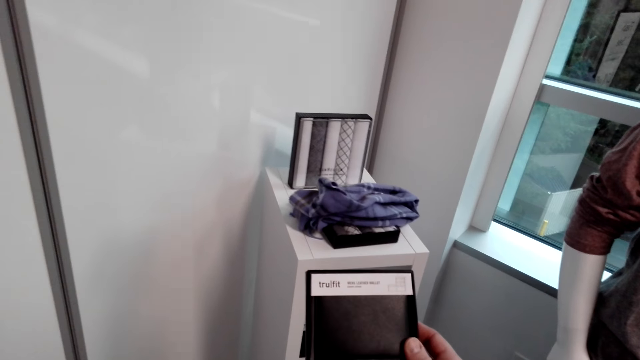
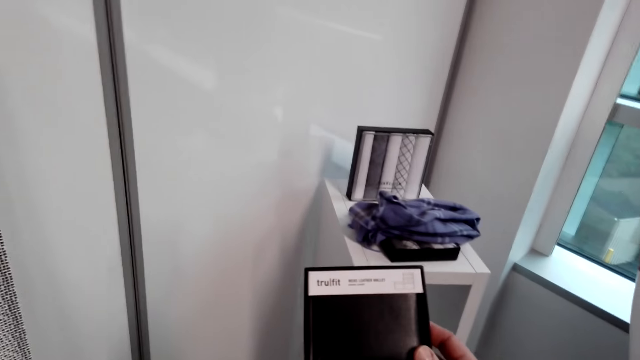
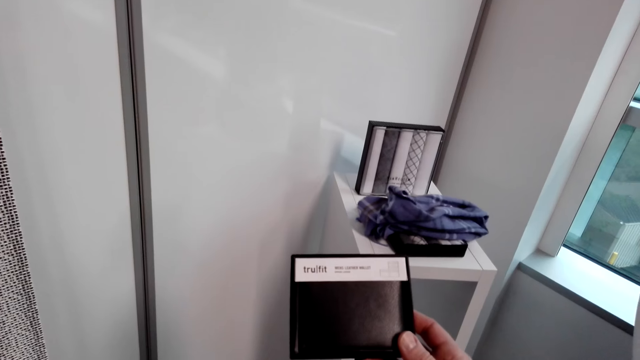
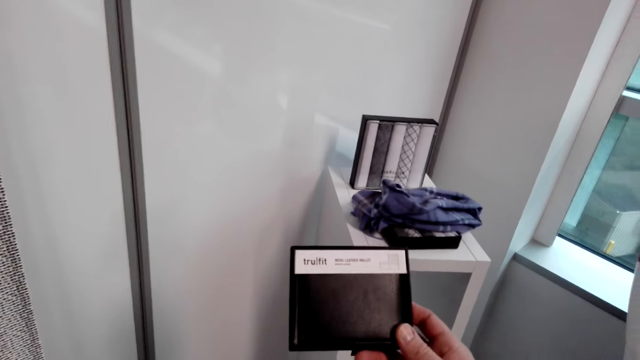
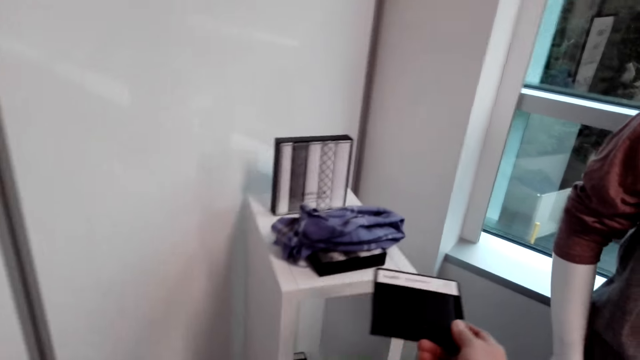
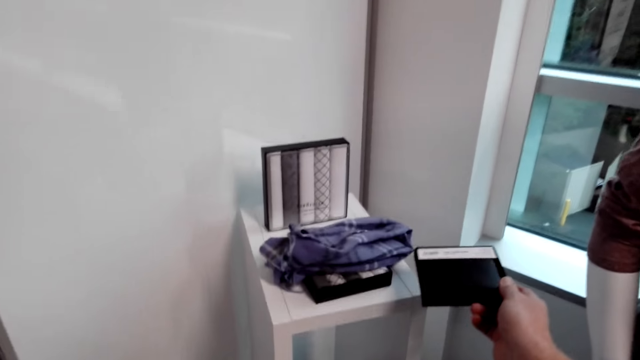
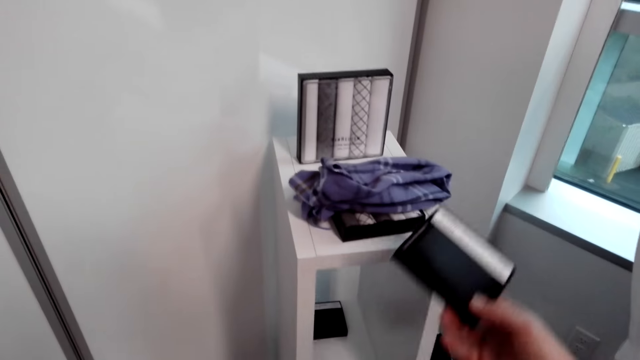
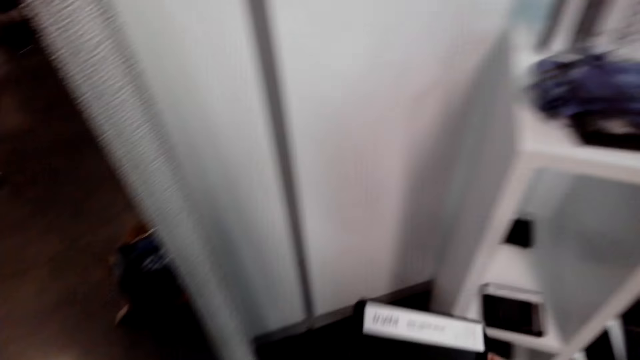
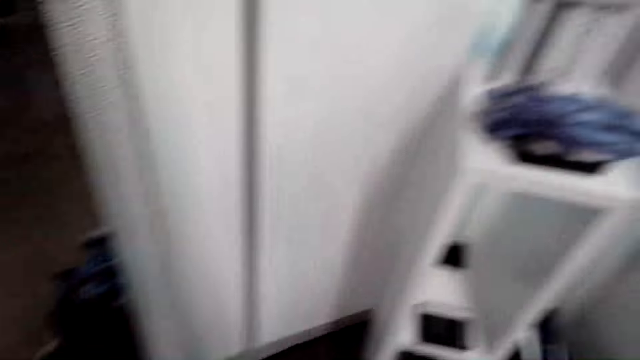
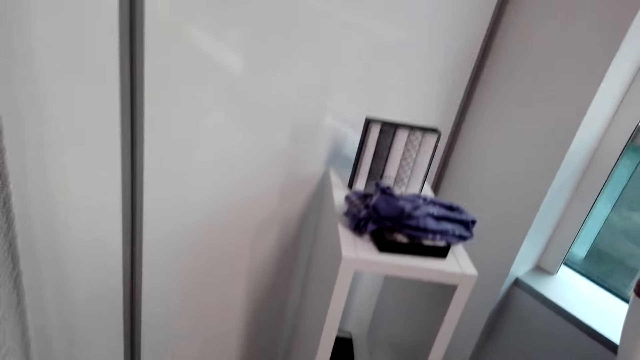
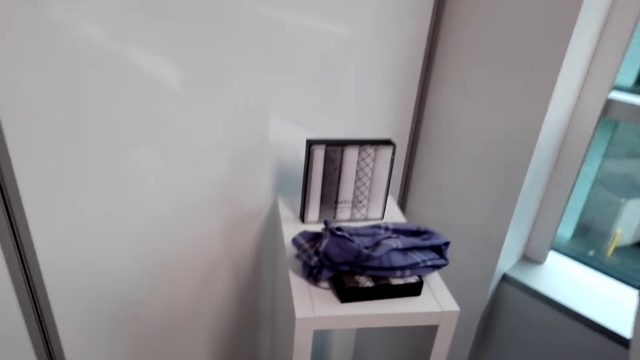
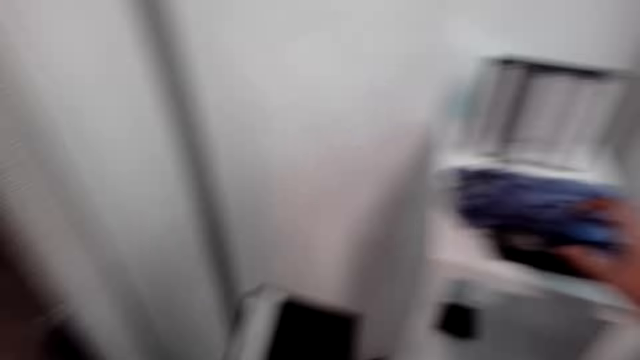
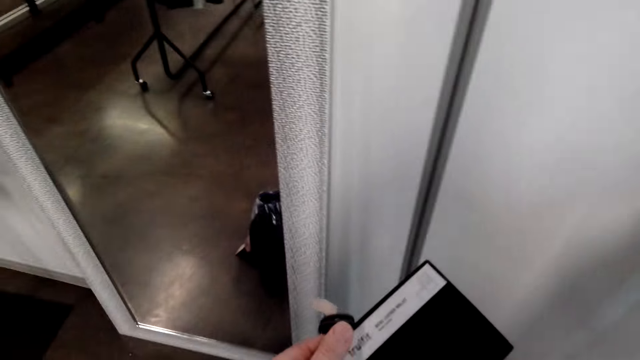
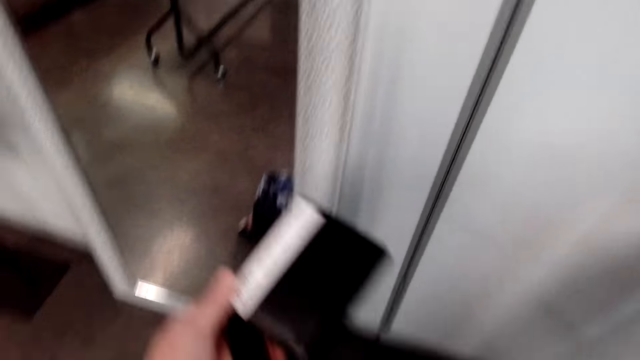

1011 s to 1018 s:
The camera wearer makes a step. They put the wallet box on the display cabinet. They pick the wallet box from the display cabinet. They pick the belt from the box on the floor.

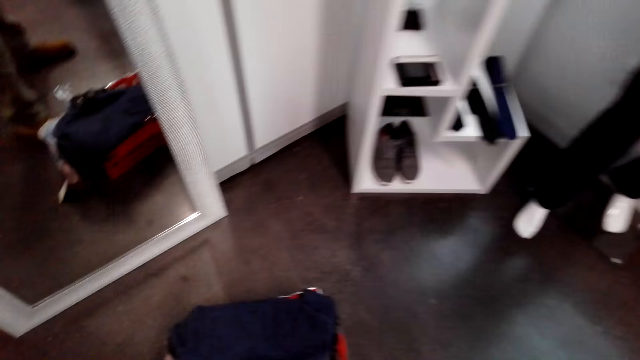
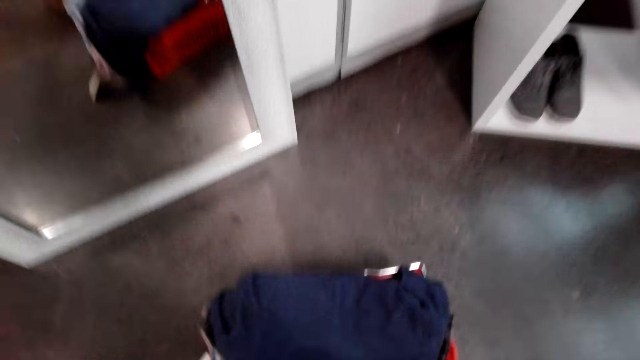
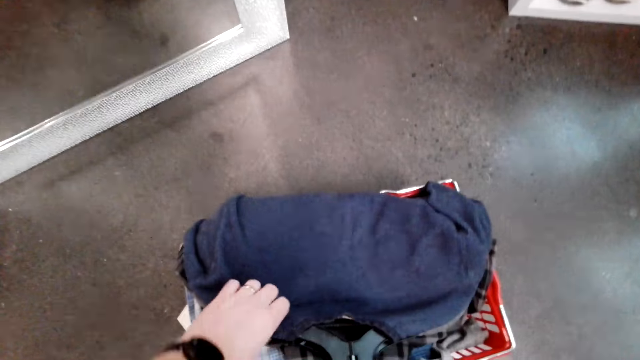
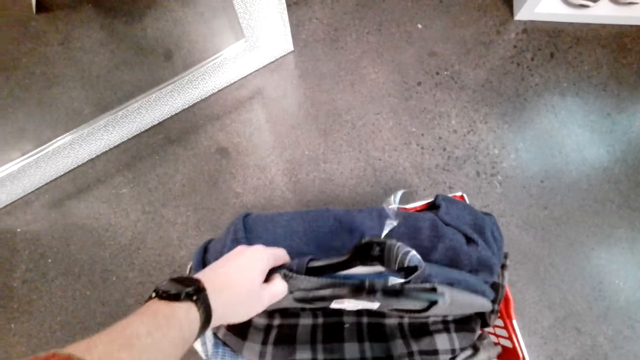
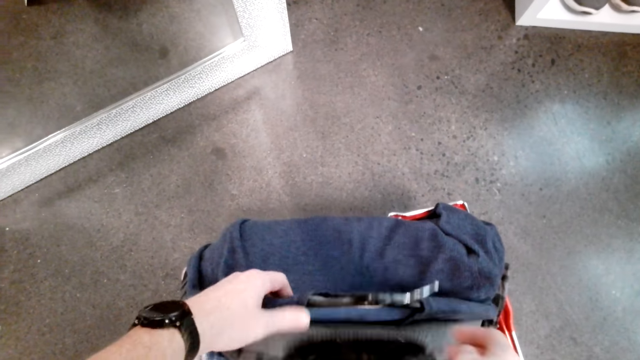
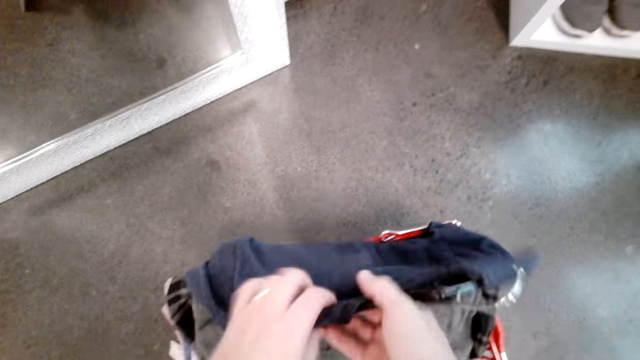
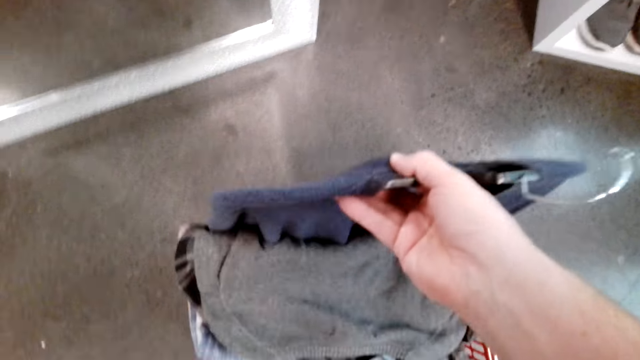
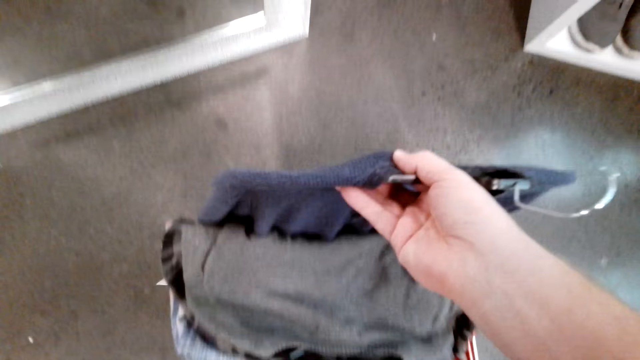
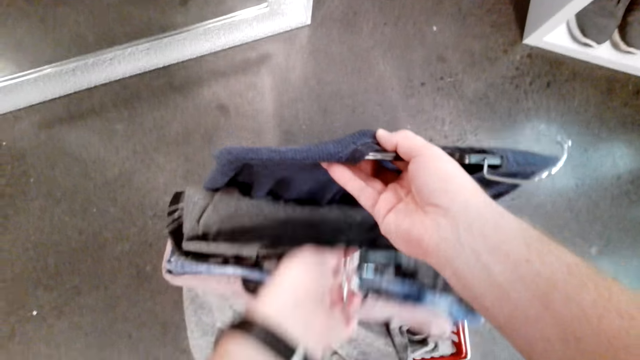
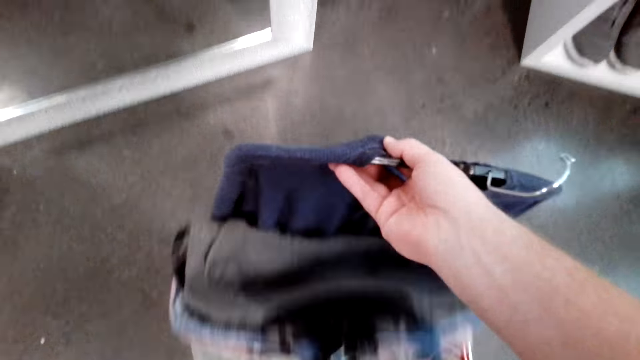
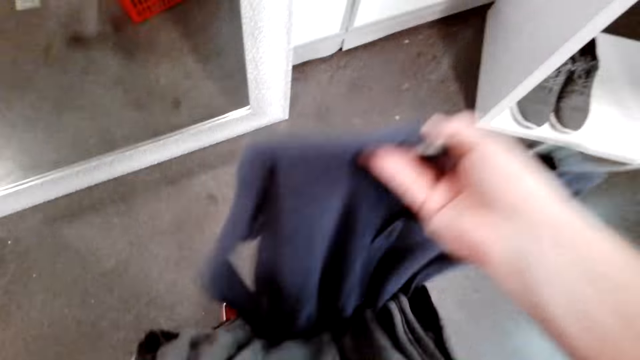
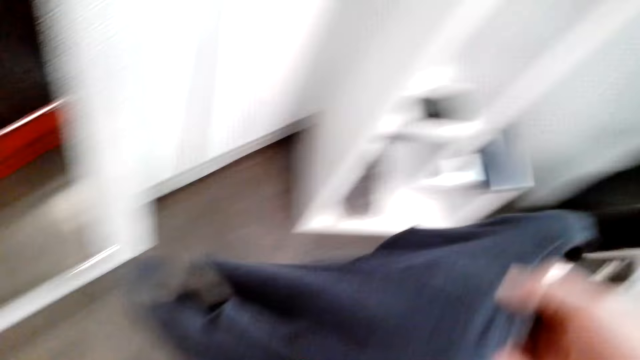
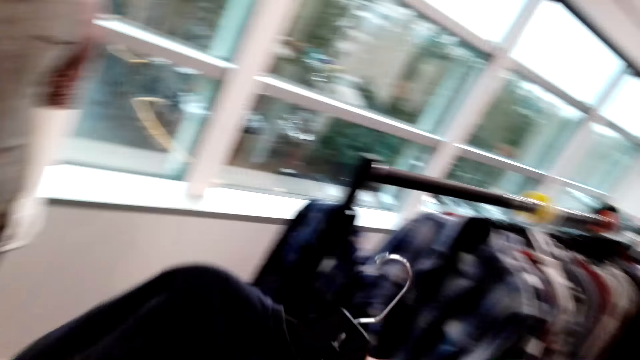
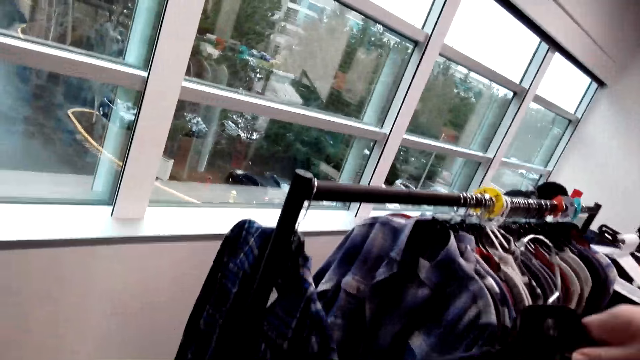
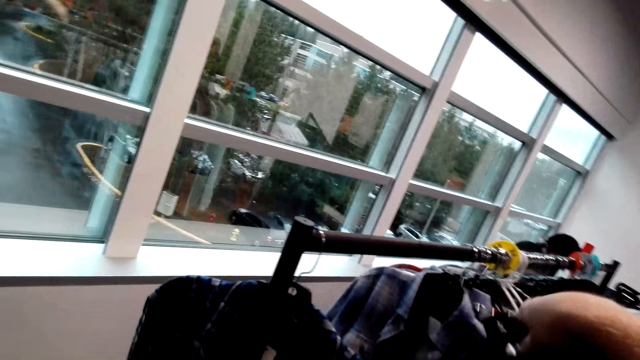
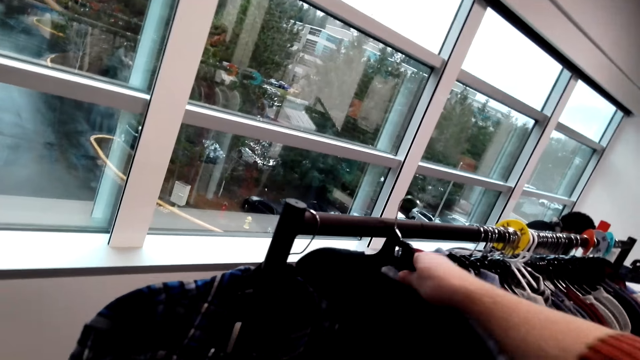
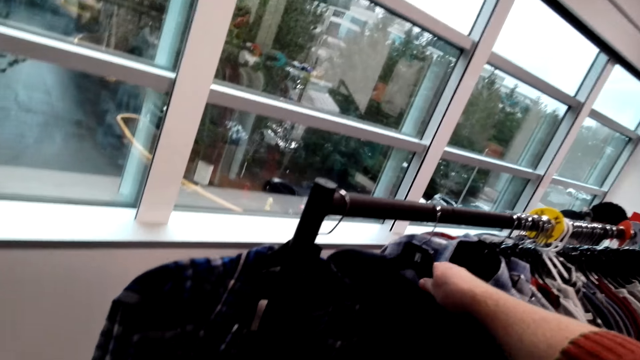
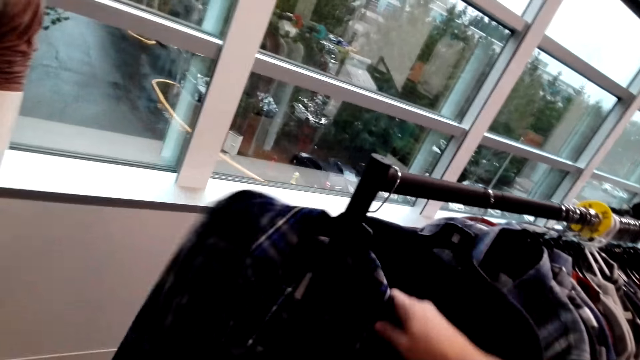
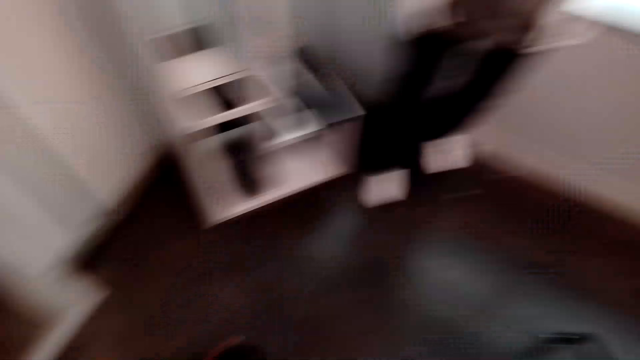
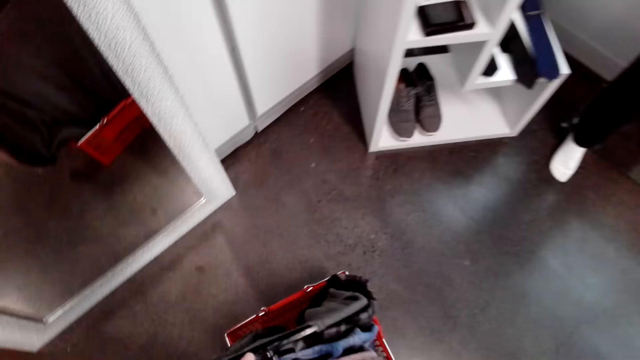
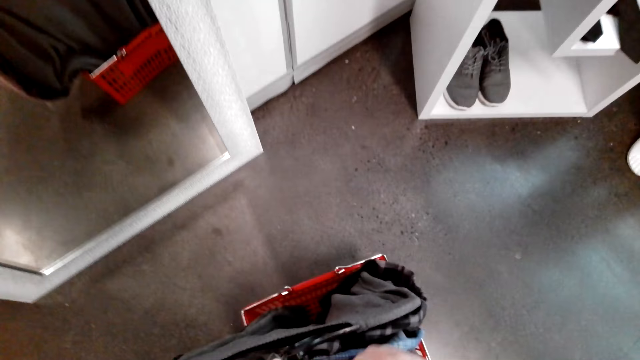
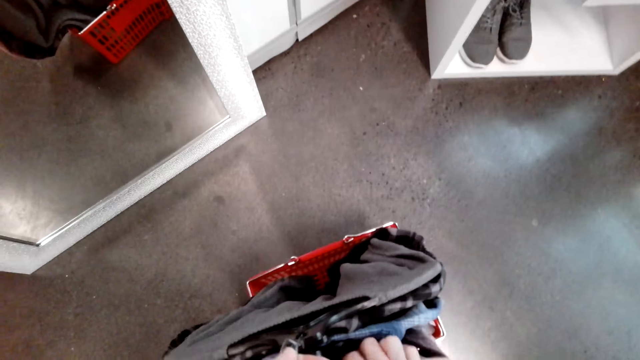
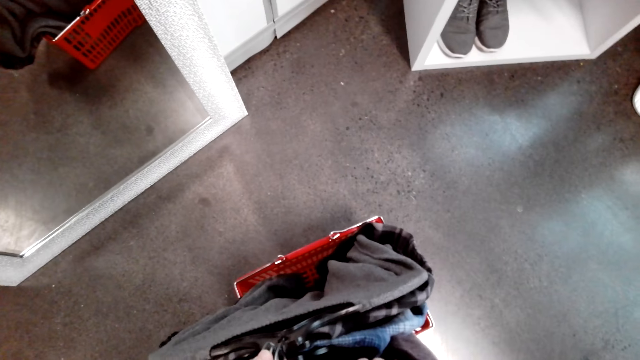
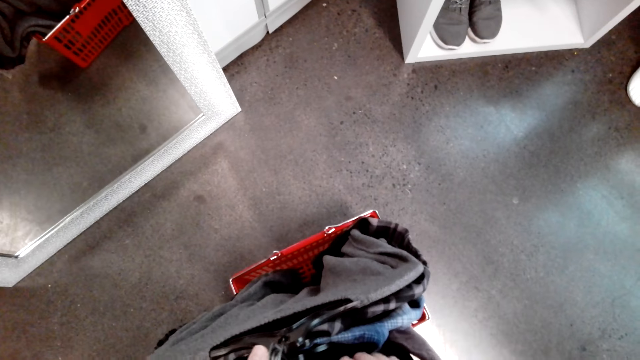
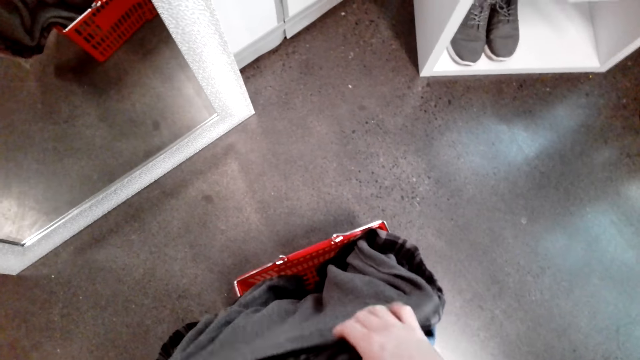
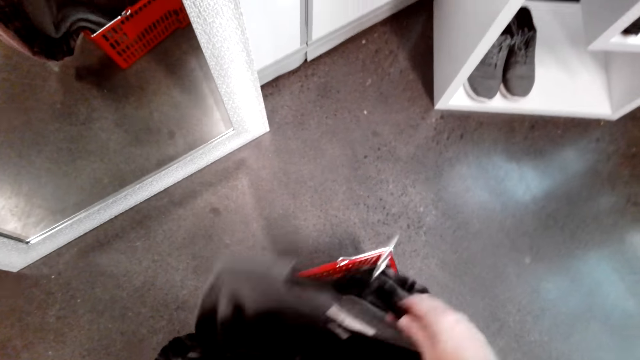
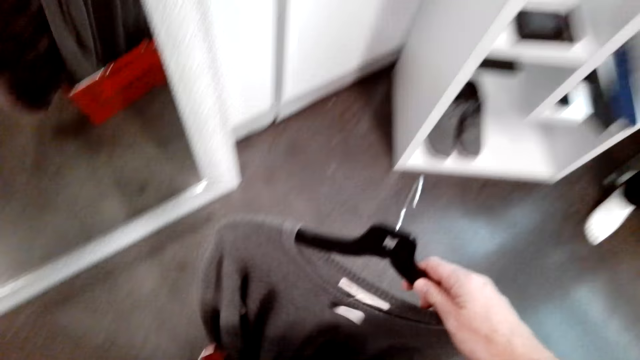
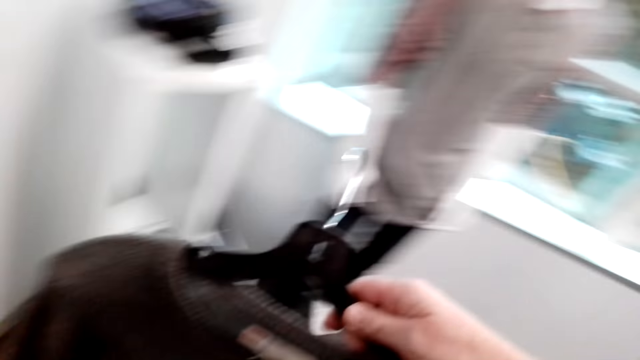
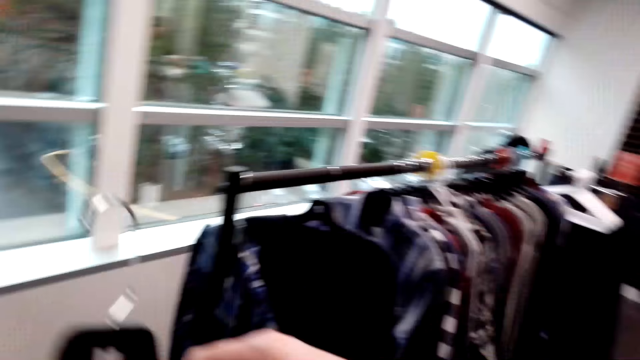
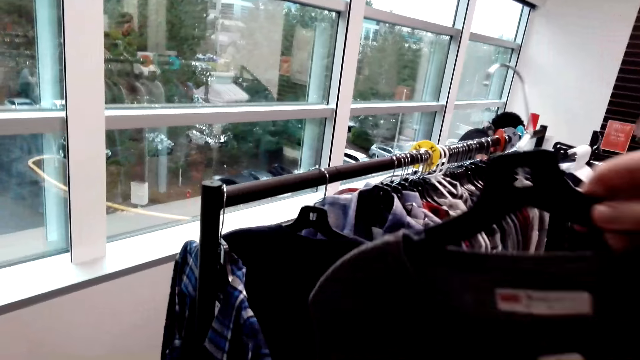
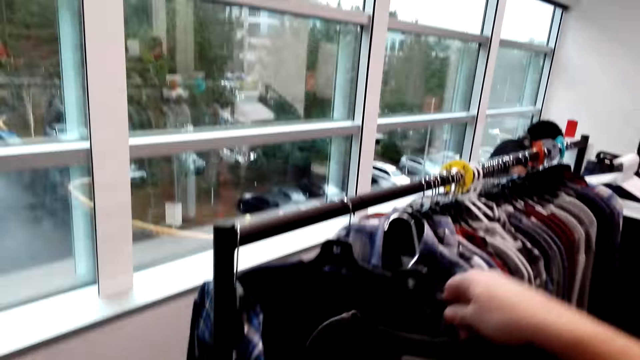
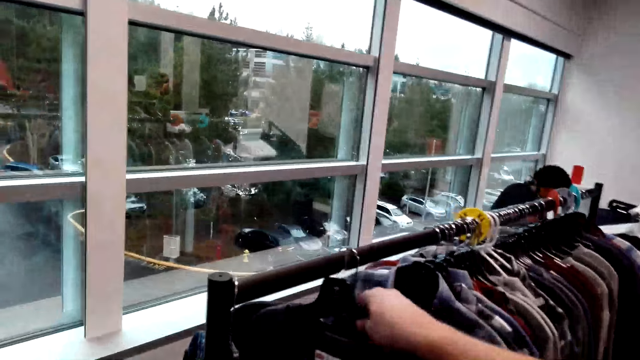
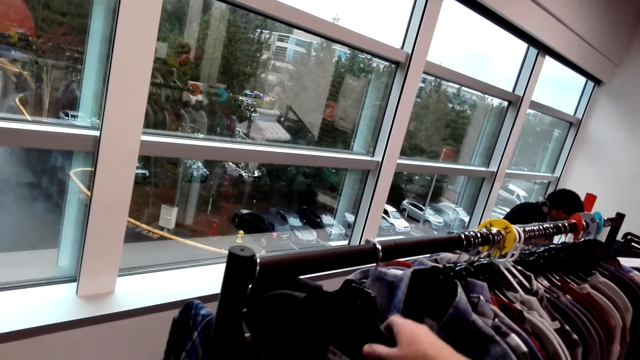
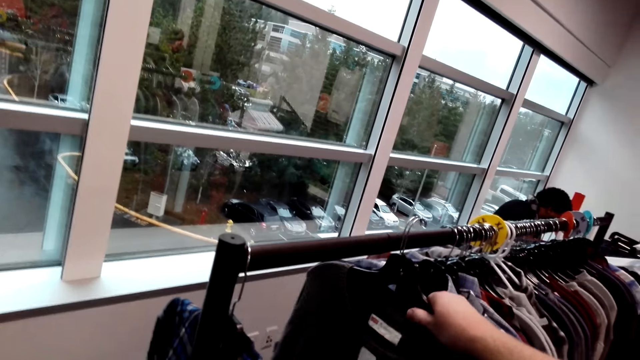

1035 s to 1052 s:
The camera wearer makes a step. They pick the shirt from the box on the floor. They touch the shirts. They make a step. They put the shirt on the cloth rack. They touch the shirt on the cloth rack. They make a step. They pick the shirt from the box on the floor. They make a step. They put the shirt on the cloth rack. They push the shirts on the cloth rack.
